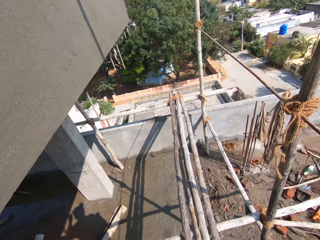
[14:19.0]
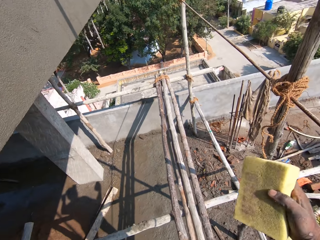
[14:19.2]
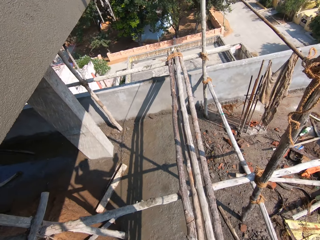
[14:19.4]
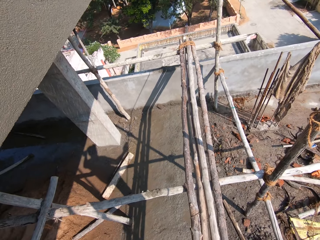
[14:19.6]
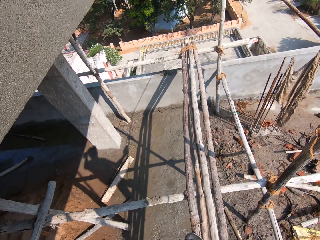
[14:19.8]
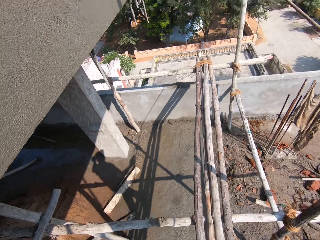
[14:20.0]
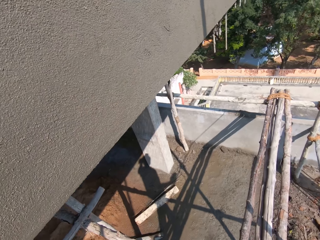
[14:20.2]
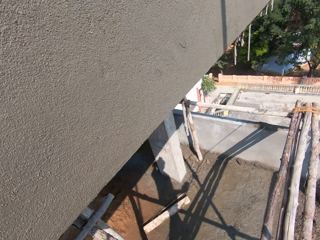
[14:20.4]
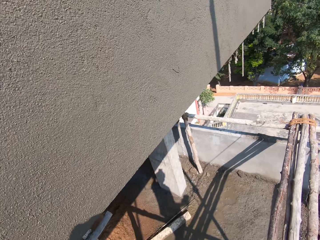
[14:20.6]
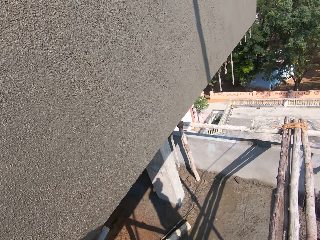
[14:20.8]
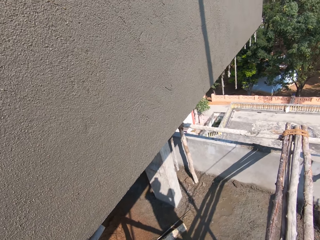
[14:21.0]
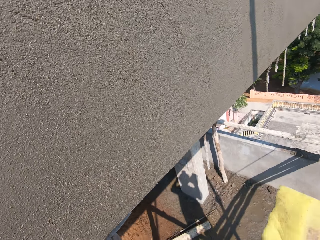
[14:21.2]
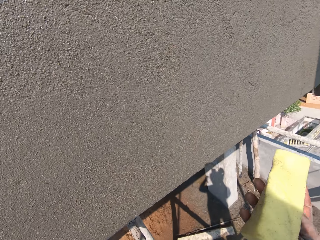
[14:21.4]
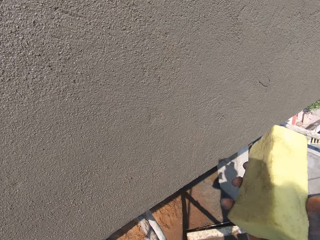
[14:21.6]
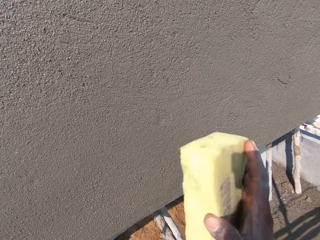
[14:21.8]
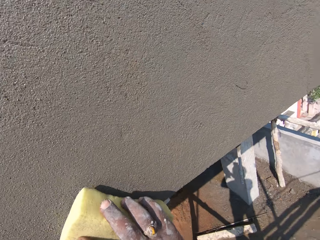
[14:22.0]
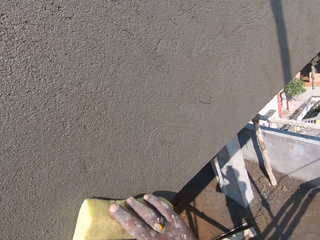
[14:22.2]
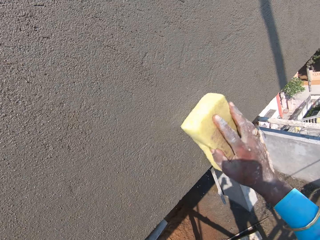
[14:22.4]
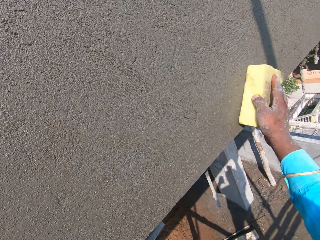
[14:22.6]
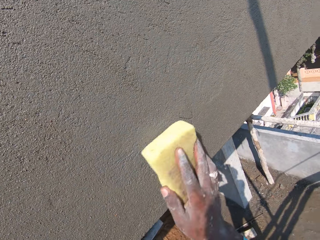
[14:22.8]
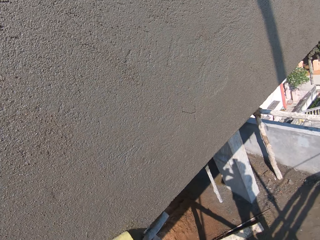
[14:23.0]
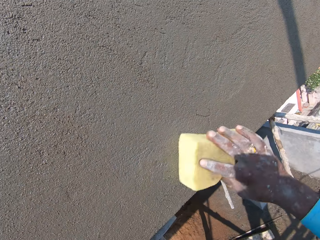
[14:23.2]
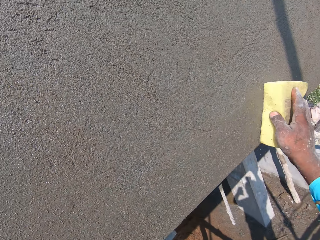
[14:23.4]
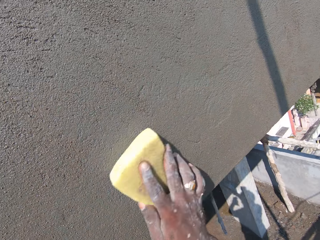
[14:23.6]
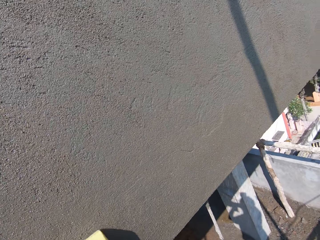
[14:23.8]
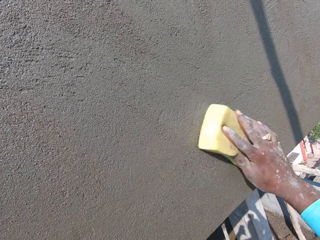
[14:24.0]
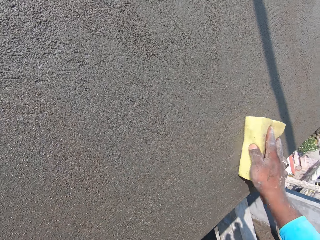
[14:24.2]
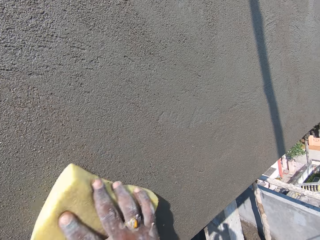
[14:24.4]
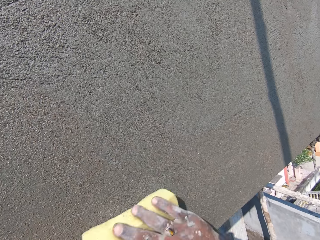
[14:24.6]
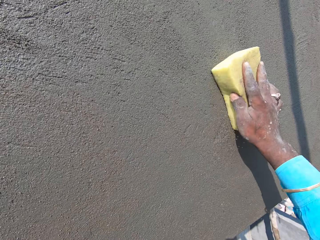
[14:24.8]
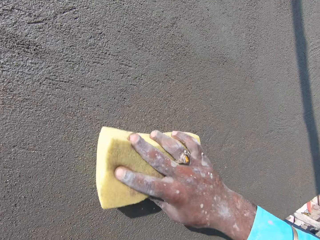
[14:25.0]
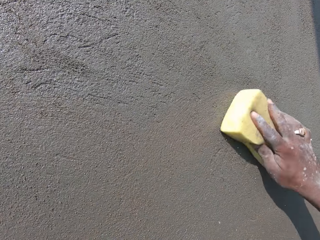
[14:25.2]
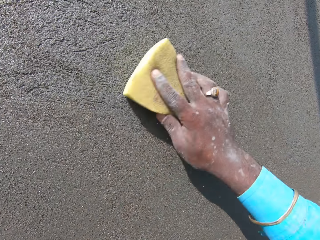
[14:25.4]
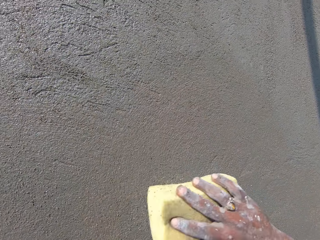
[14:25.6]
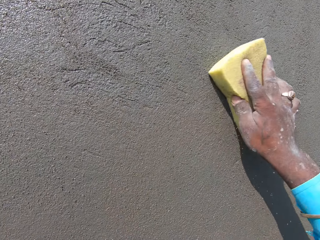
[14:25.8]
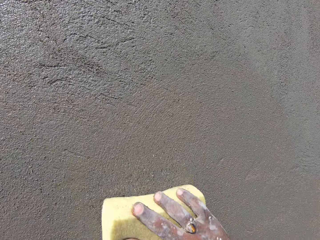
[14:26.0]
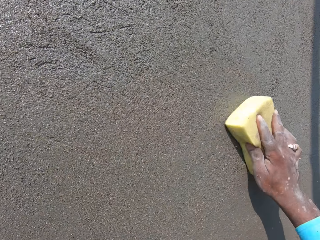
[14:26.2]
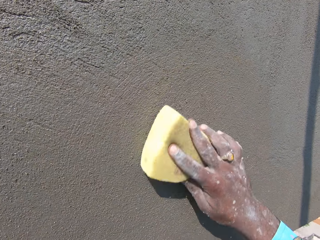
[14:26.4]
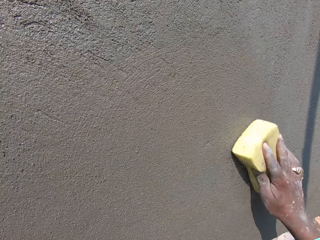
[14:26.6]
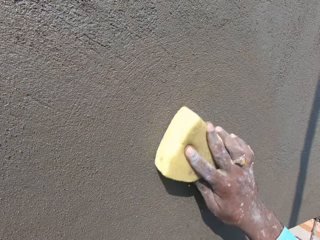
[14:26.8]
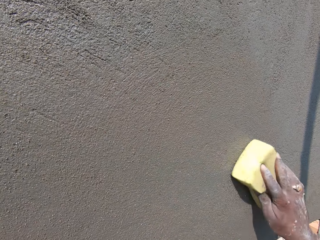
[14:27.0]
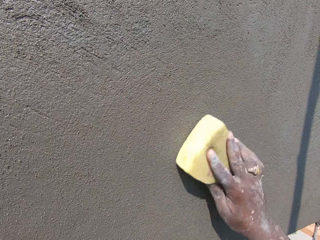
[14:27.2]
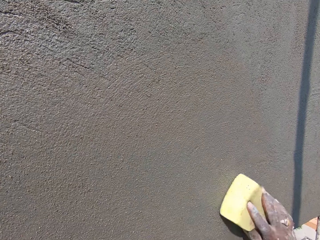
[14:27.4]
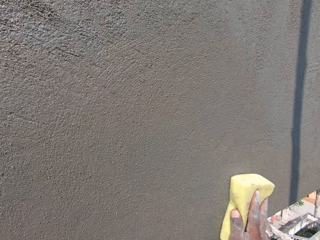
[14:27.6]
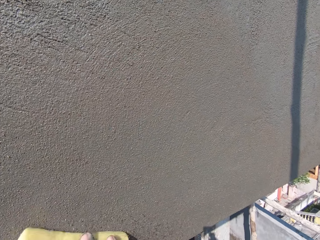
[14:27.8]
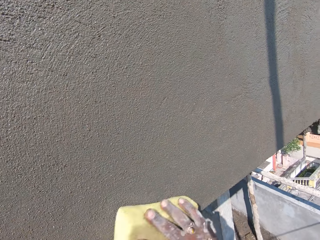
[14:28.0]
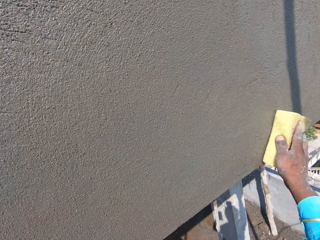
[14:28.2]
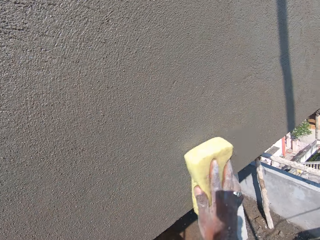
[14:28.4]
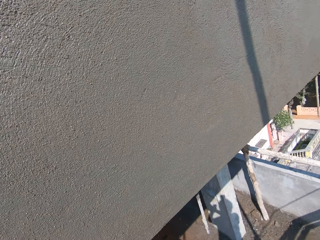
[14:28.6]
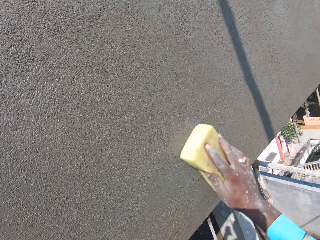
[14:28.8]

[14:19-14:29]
The camera wearer looks around. They walk. They smoothen the wall. They scrub the wall.

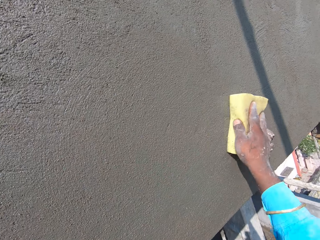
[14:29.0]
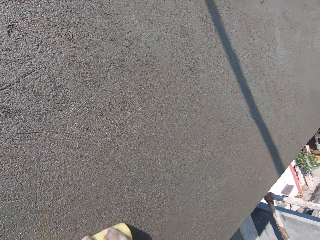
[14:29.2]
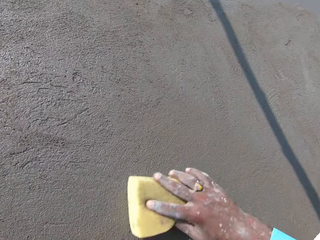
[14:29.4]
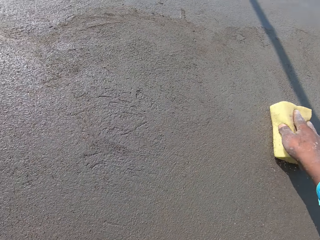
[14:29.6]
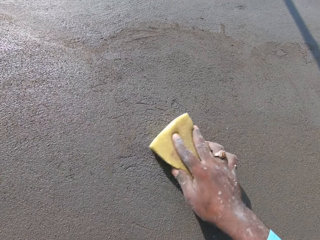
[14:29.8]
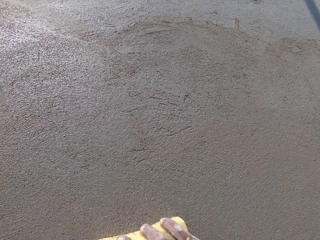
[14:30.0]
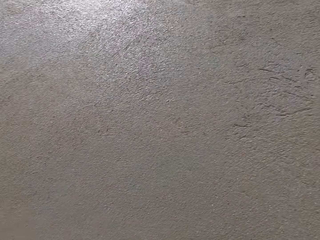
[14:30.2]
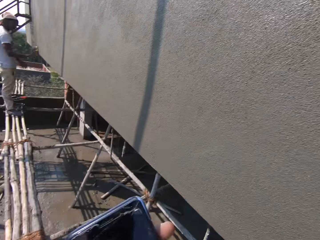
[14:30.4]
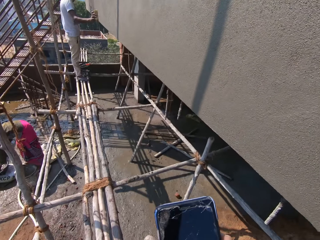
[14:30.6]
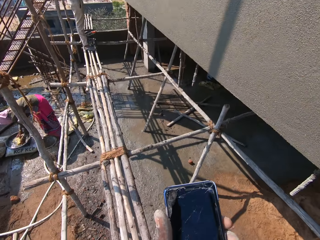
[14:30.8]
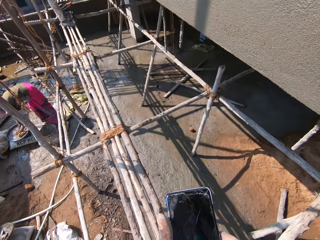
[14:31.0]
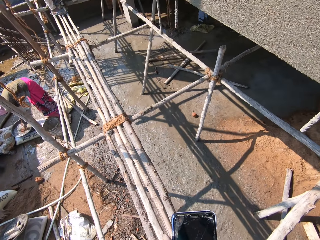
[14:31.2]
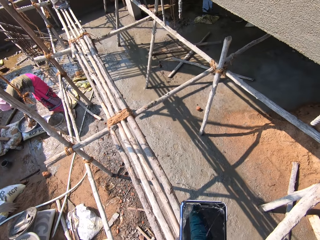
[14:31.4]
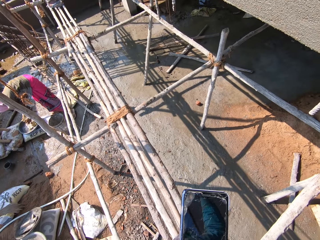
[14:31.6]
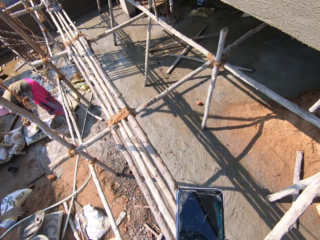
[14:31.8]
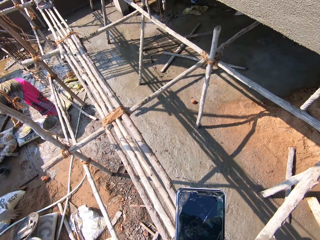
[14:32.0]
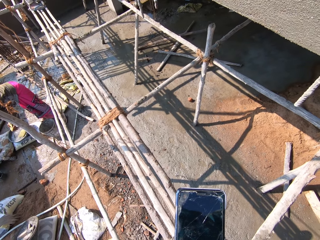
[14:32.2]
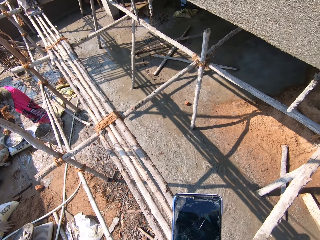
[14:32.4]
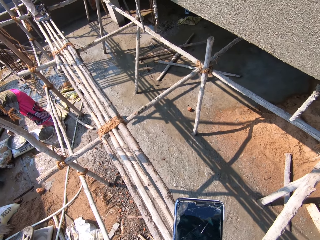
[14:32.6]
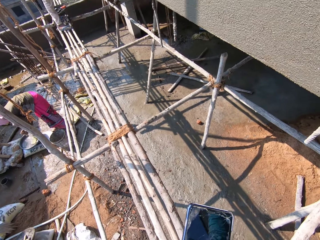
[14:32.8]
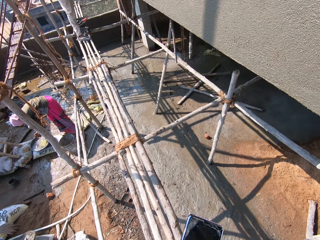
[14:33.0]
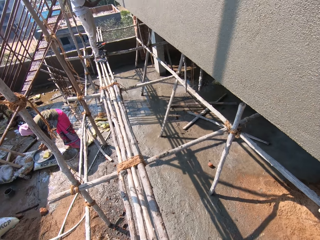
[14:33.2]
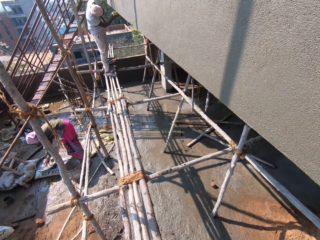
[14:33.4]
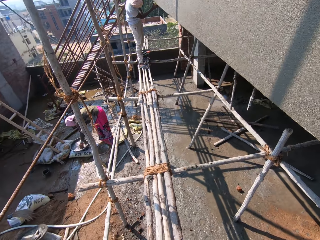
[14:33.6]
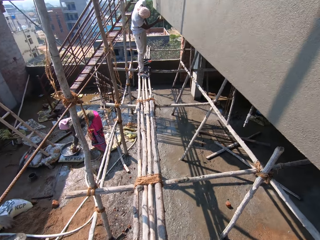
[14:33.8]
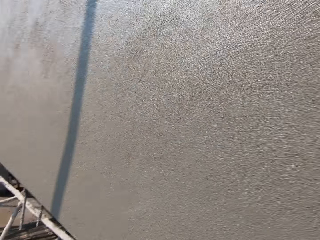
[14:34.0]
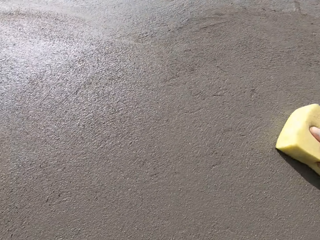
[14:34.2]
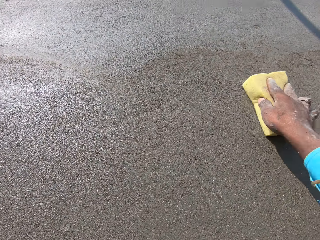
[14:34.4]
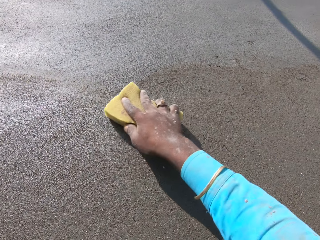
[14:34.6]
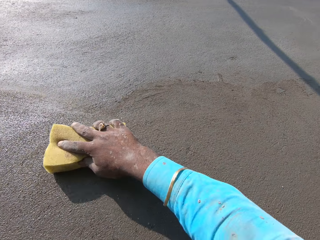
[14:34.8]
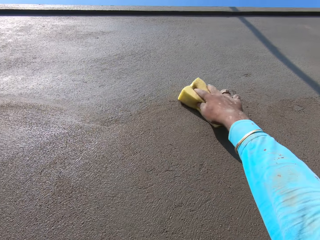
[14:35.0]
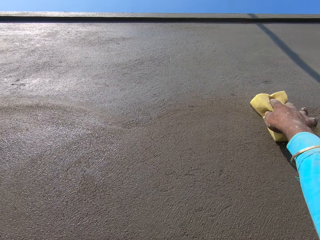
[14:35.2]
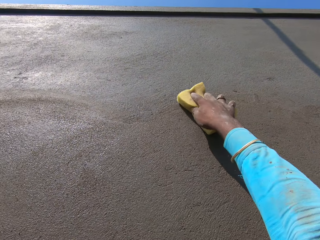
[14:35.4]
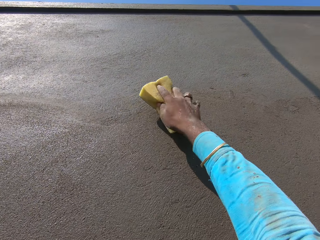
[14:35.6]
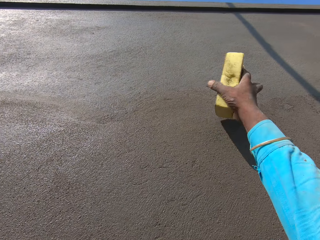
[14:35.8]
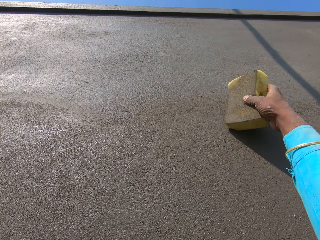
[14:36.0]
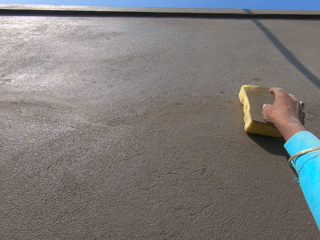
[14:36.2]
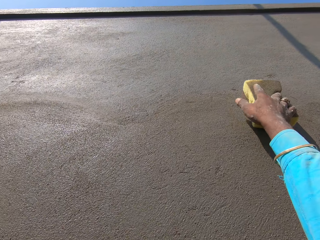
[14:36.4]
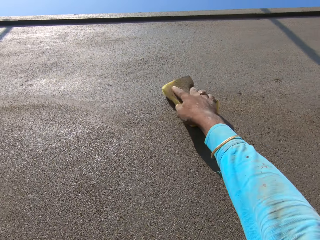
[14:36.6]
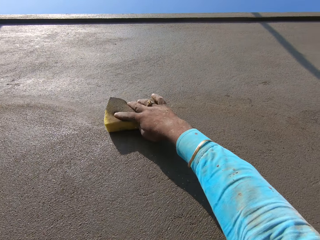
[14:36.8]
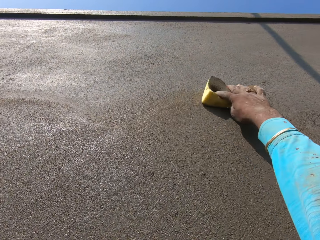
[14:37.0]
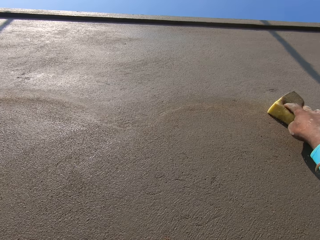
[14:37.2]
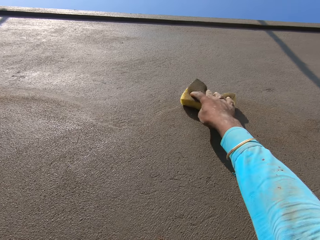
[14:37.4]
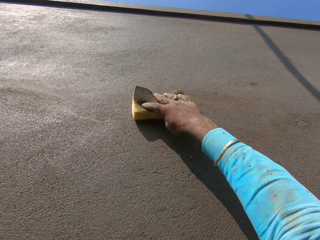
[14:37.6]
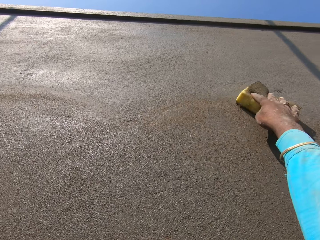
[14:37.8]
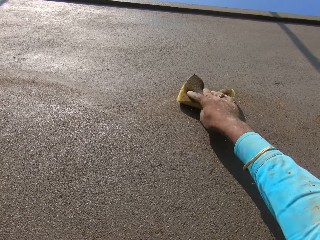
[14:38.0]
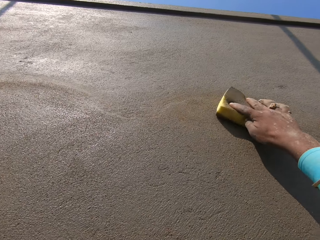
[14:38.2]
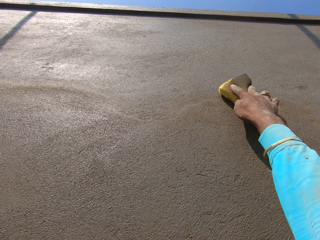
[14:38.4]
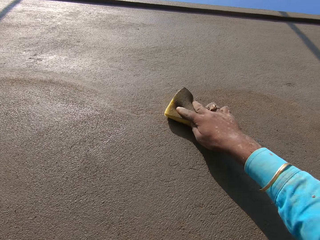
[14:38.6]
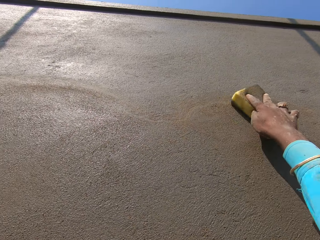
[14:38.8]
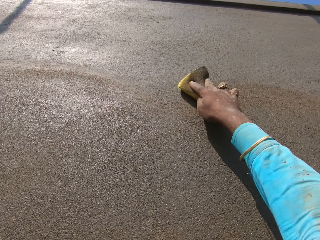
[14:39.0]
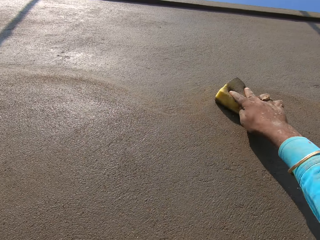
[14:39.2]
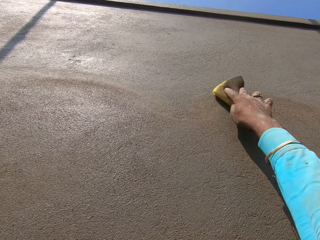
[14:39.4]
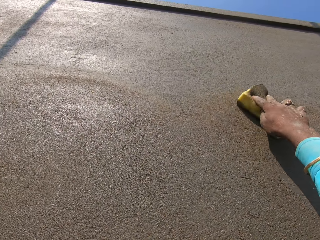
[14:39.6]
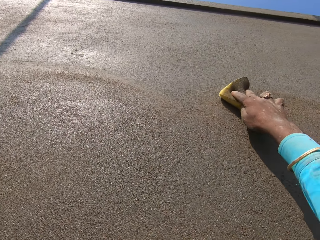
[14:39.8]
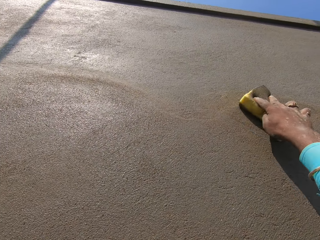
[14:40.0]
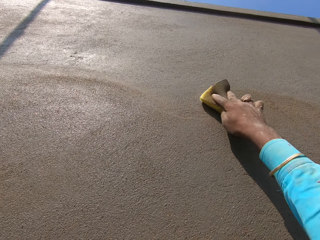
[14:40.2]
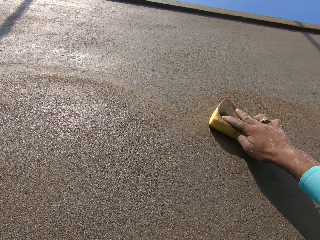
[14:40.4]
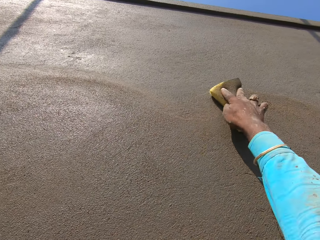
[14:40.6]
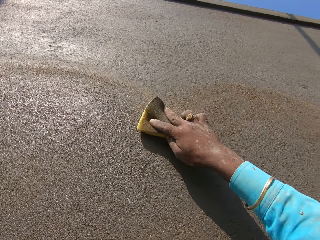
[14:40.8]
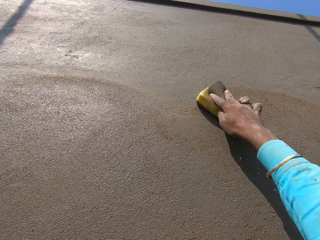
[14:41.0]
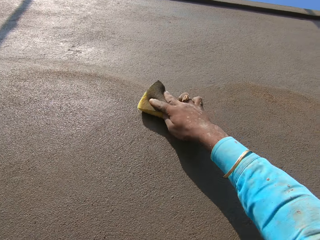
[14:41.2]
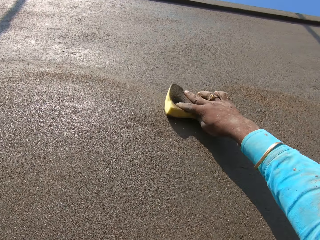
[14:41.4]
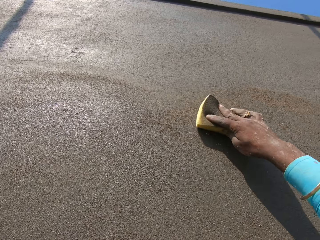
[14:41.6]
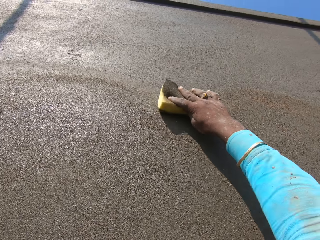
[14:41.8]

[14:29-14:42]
The camera wearer looks at a phone. They operate the phone. They smoothen the wall and scrub the wall. They turn a sponge. They smoothen the wall and scrub the wall.
